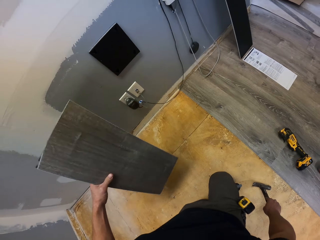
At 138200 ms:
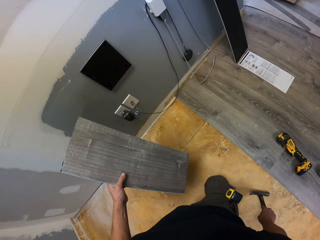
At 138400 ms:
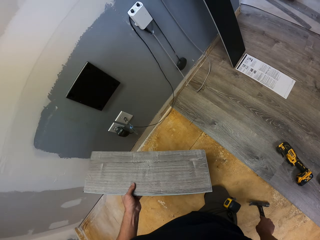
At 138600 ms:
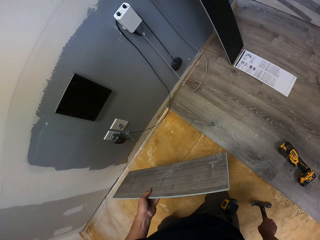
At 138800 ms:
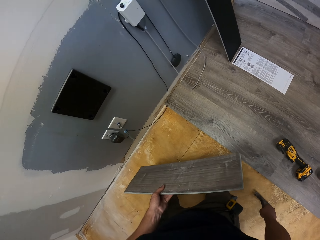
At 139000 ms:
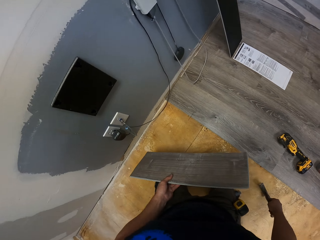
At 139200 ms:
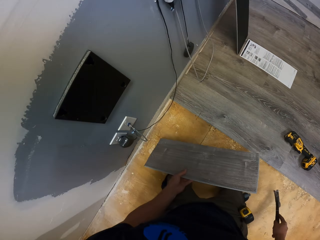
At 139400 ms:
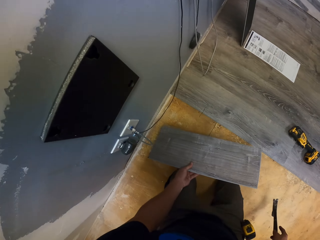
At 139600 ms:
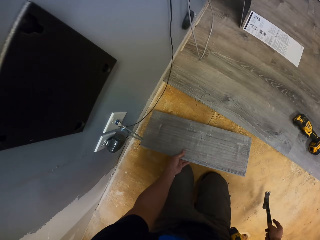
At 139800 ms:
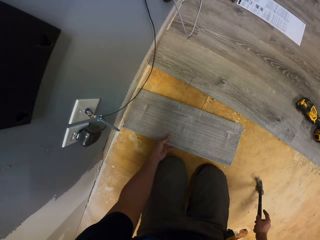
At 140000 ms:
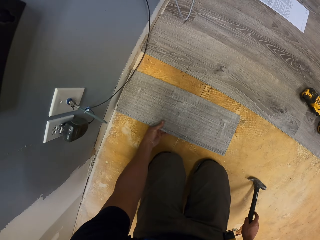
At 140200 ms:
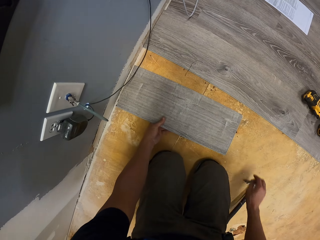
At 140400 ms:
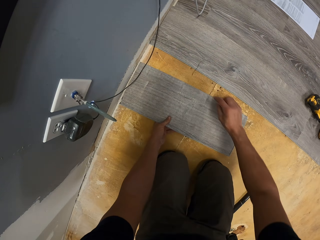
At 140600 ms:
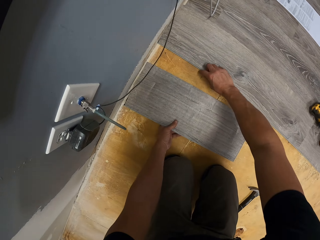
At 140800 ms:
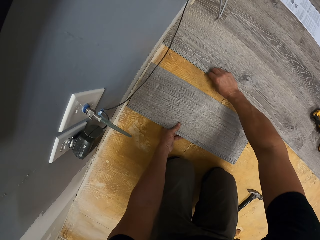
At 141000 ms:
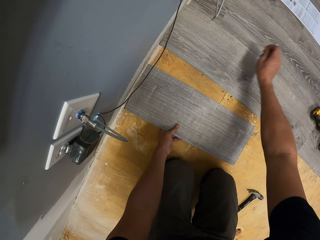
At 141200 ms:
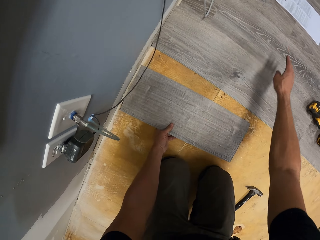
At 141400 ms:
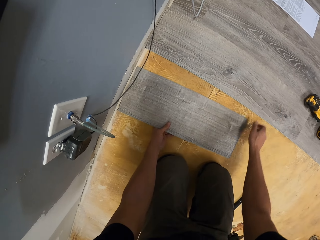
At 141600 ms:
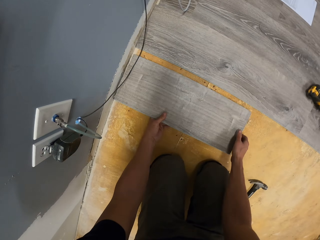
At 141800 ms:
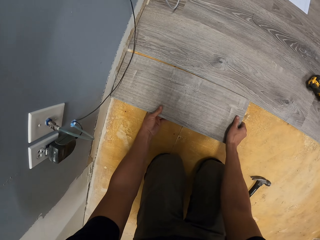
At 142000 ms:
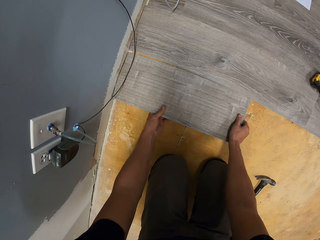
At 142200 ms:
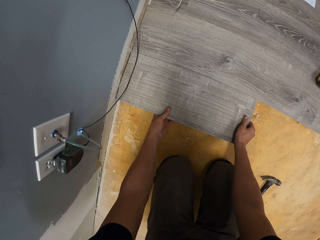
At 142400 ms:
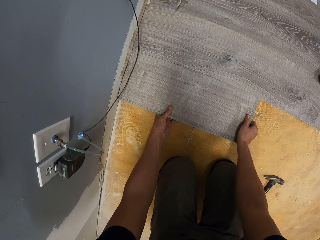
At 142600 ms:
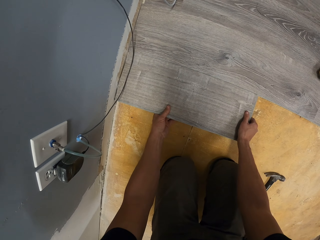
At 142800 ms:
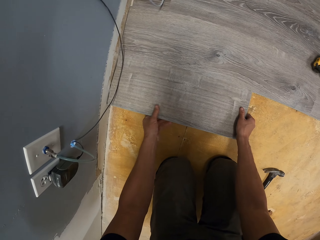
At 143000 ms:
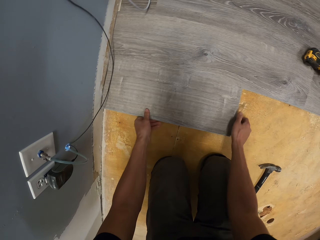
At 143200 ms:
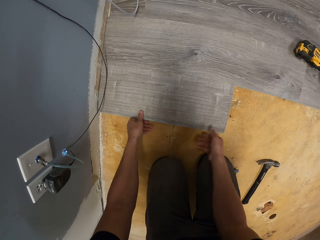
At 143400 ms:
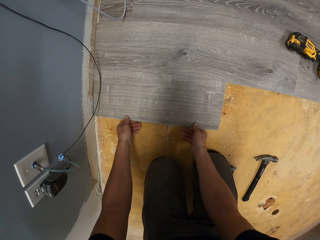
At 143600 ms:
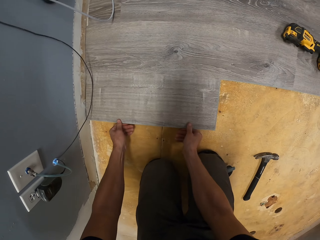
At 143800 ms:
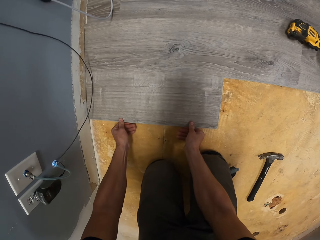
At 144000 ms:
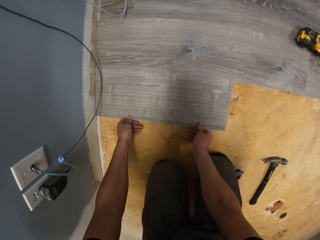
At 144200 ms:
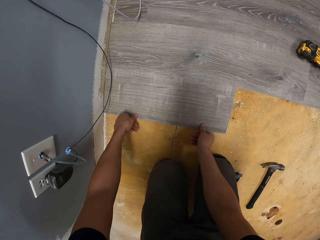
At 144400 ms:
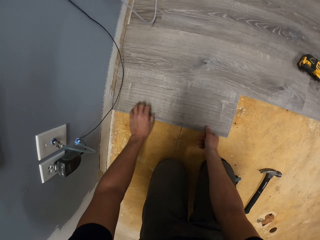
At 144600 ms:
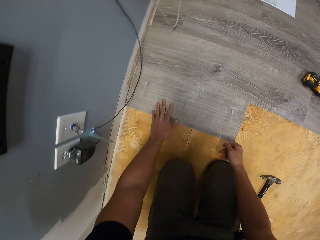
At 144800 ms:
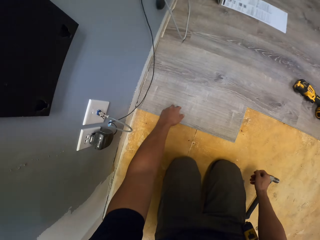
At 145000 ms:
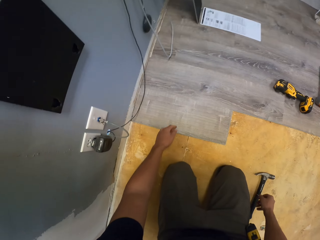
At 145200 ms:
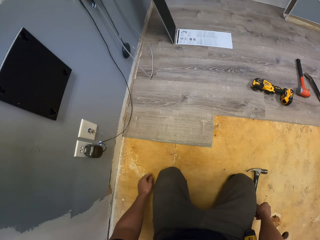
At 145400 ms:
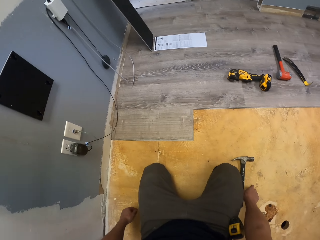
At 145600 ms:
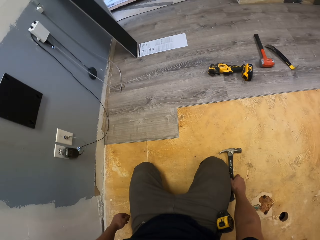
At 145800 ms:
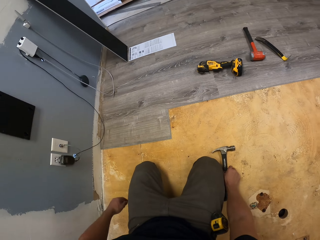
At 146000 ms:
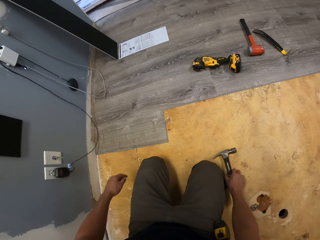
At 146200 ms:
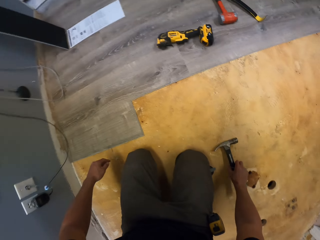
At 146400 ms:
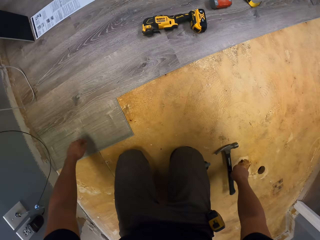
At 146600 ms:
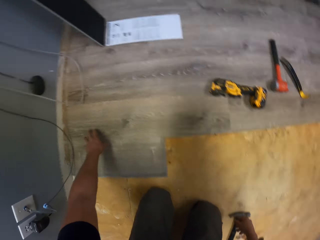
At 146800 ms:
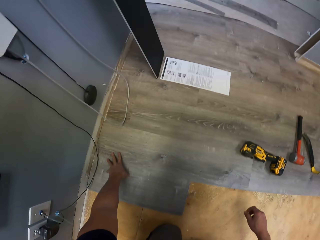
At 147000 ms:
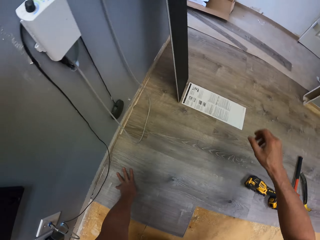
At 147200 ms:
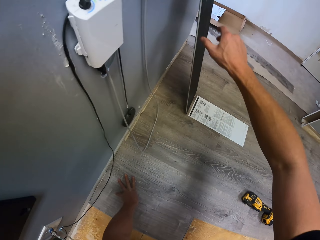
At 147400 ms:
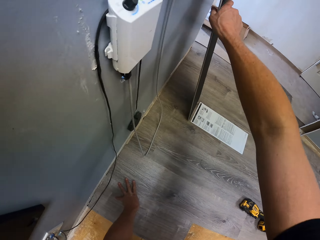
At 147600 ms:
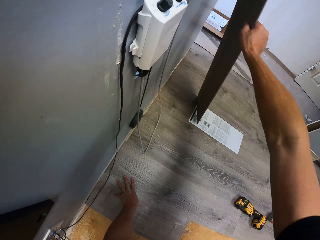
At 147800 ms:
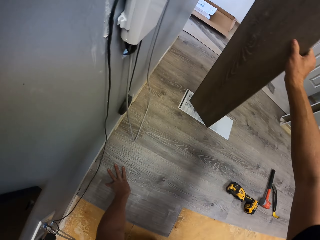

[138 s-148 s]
The camera wearer places a piece of wood or tile on the floor. They fit the tile on the floor. They reposition a hammer on the floor. They take a piece of wood from the wall.

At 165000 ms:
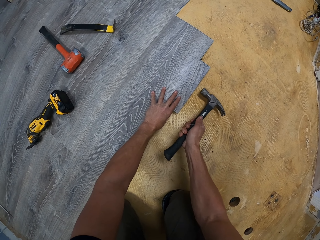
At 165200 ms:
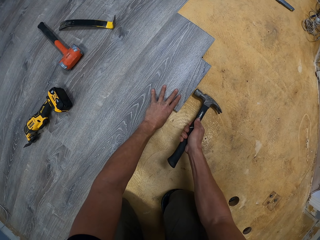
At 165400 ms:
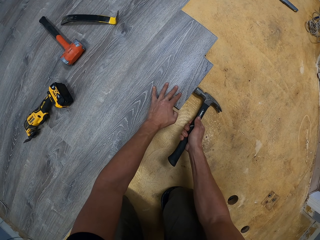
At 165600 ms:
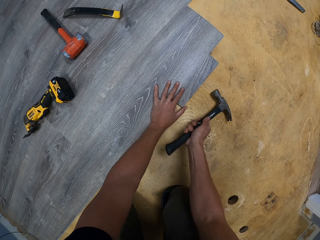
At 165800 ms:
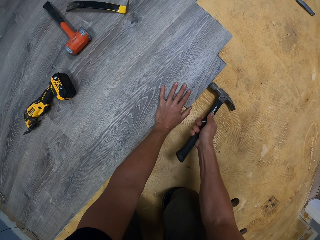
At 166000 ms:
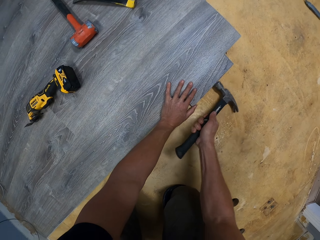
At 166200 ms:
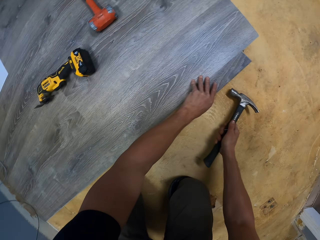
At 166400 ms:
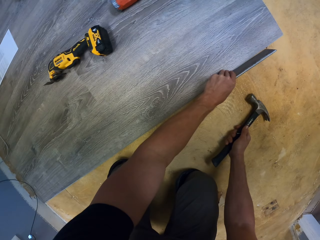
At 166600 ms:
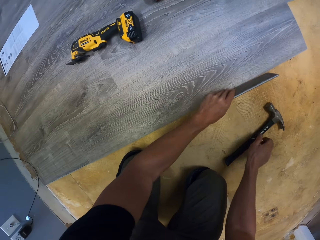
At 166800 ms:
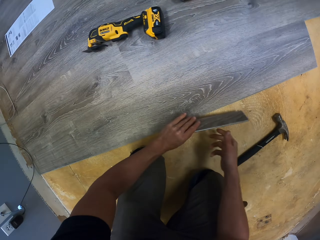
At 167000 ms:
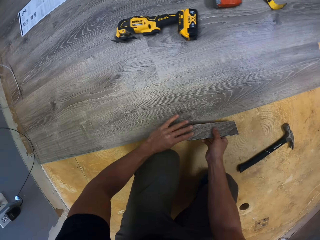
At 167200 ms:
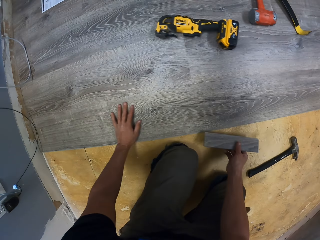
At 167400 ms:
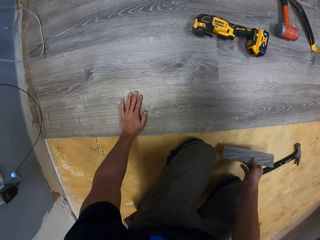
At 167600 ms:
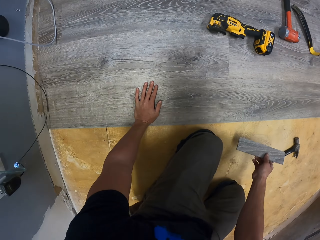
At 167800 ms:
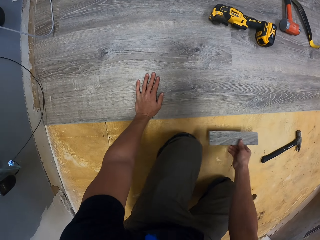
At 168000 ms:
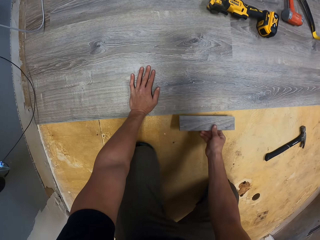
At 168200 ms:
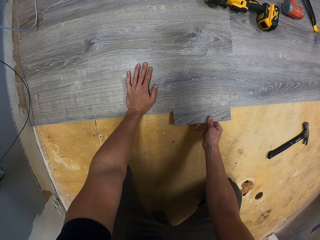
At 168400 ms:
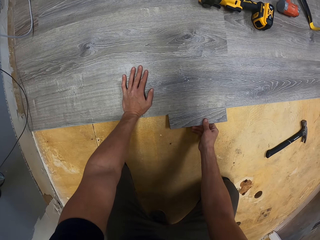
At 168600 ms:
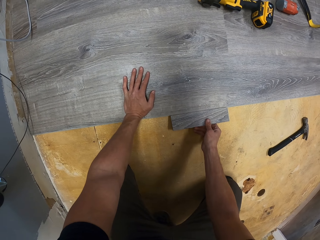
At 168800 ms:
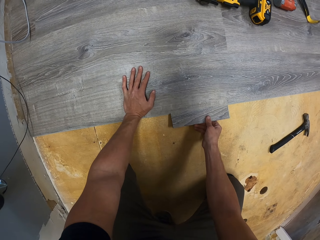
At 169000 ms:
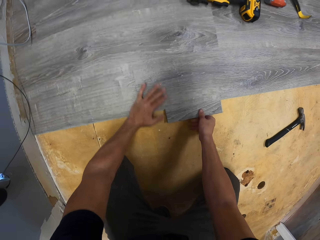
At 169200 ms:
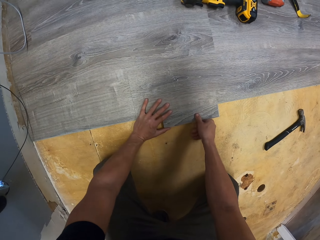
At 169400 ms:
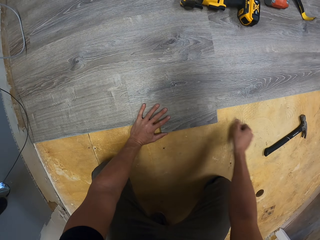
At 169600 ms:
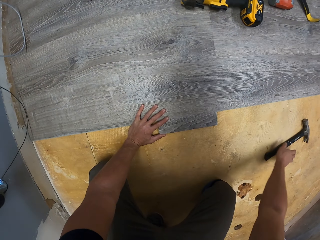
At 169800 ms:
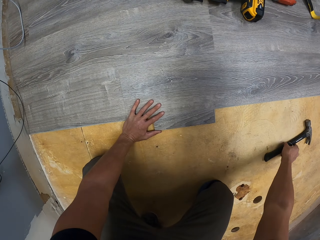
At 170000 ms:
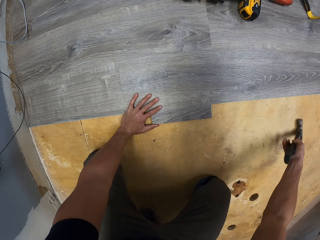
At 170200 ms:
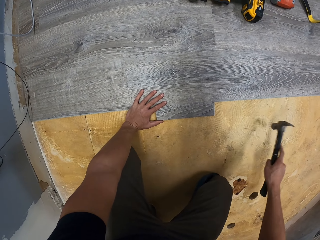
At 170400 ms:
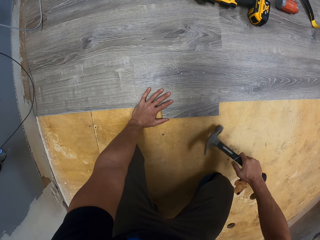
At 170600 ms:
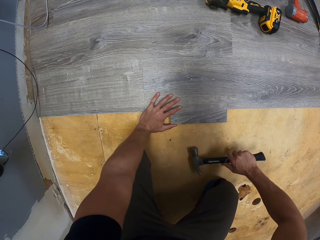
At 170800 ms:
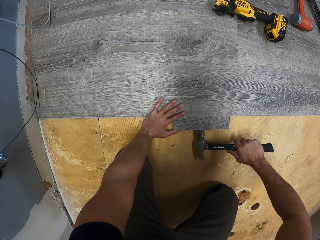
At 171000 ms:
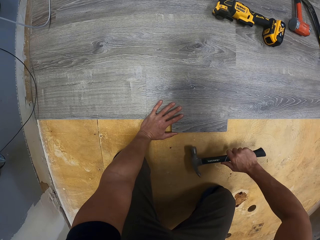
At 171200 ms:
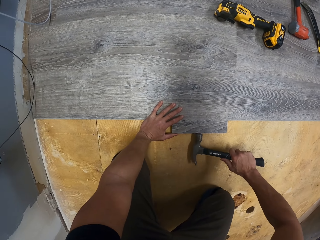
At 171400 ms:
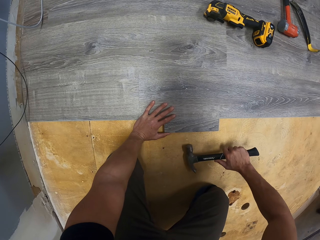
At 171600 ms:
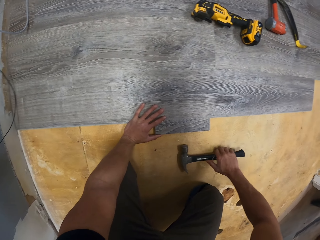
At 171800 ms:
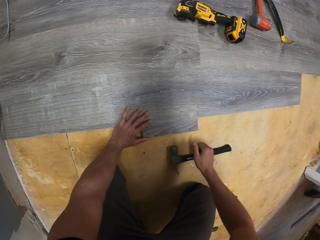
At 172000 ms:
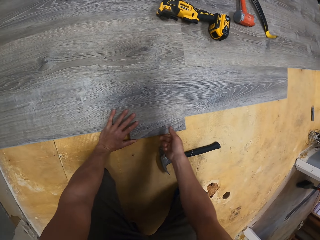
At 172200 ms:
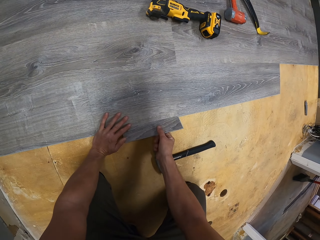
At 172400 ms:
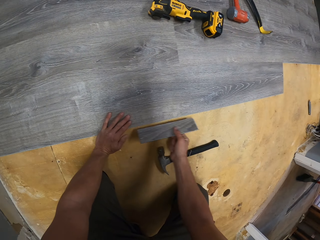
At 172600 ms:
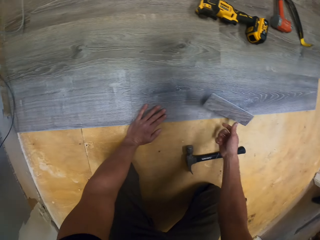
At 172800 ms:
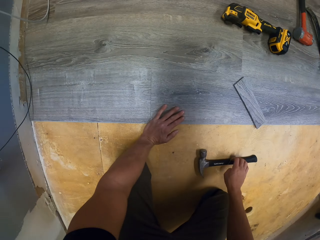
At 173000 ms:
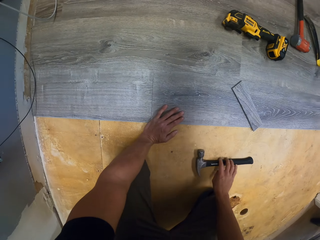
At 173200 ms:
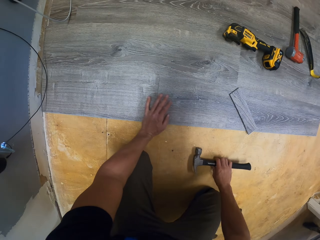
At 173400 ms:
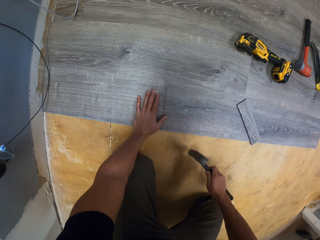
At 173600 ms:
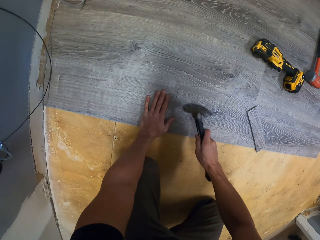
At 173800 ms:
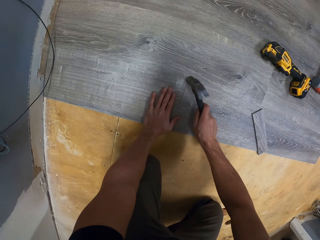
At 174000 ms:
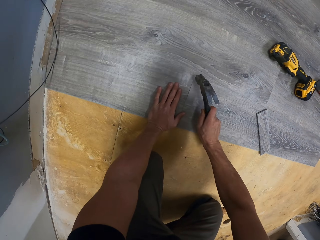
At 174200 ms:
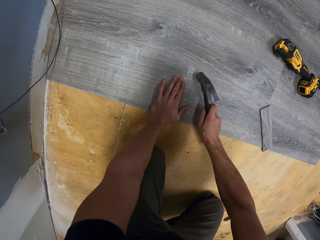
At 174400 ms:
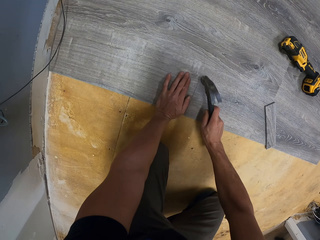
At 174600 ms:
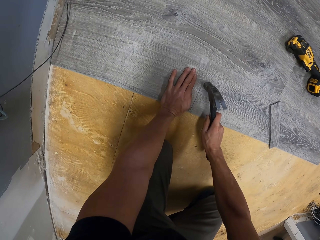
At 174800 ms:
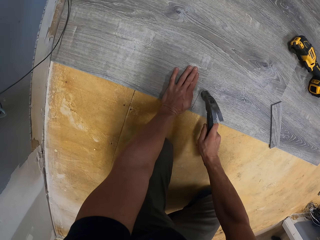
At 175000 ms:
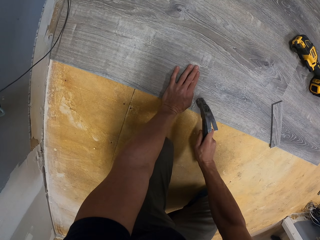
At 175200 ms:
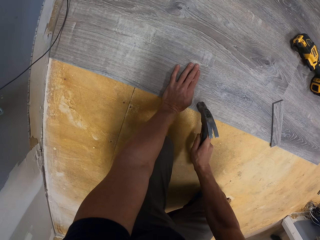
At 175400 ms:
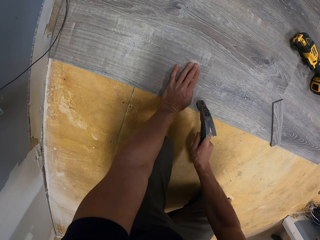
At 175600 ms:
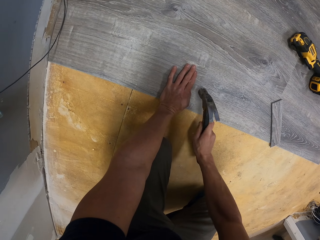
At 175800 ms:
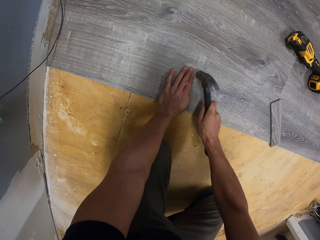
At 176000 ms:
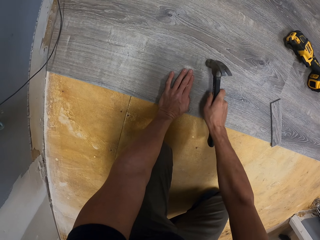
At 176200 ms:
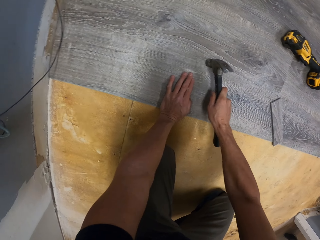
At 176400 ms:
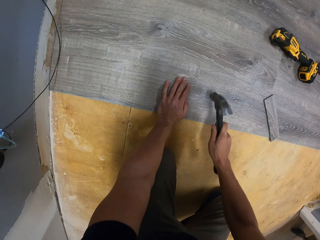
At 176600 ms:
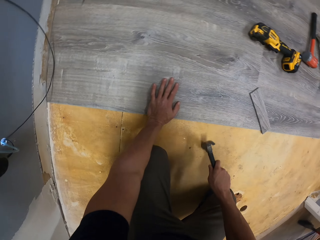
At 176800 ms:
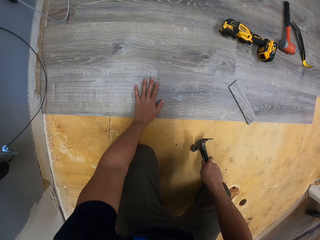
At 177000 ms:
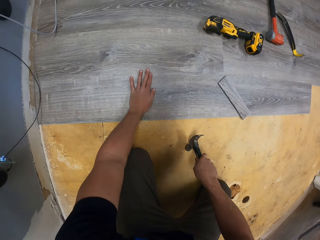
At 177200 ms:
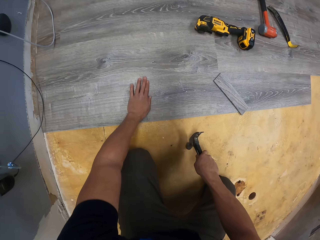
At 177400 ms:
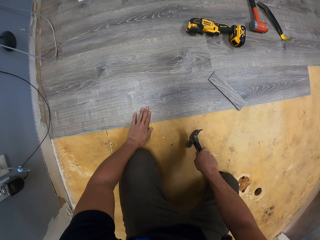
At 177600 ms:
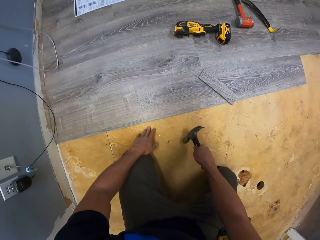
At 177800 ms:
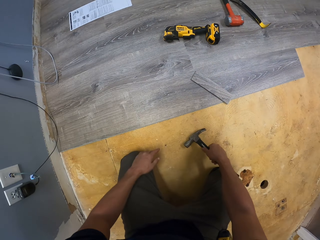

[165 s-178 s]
The camera wearer drops a hammer on the floor. They move a tile piece. They pick up the hammer. They hit the tile with the hammer. They drop a file on the floor. They remove a piece of tile. They throw the tile piece on the floor. They pick up the hammer. They hit the tiles with the hammer.
